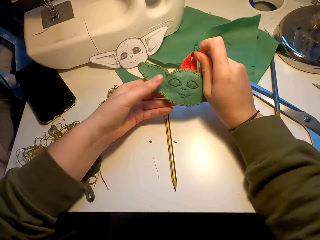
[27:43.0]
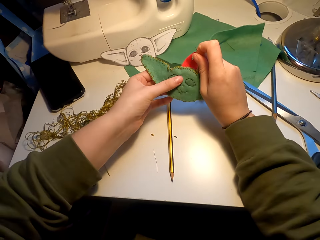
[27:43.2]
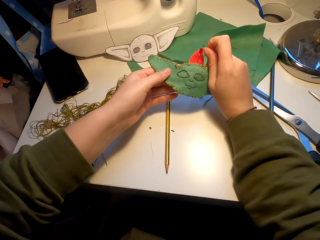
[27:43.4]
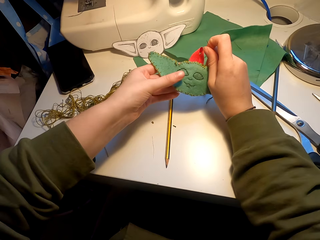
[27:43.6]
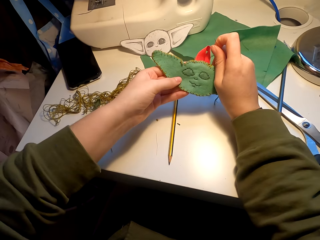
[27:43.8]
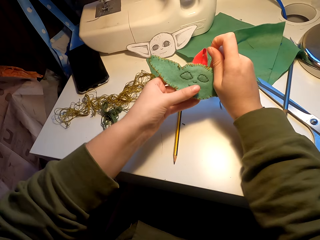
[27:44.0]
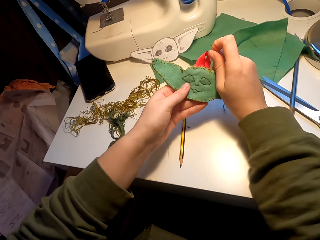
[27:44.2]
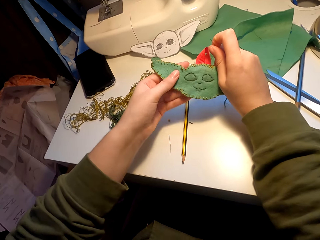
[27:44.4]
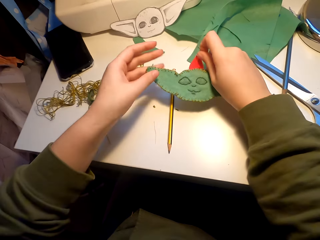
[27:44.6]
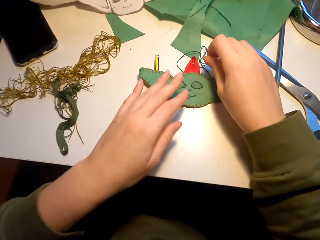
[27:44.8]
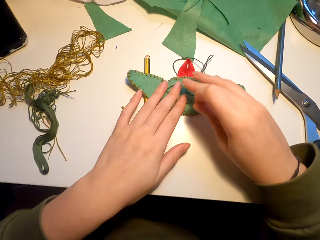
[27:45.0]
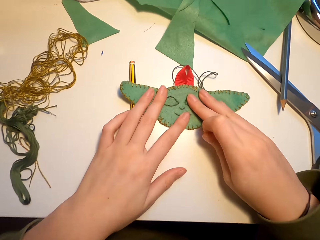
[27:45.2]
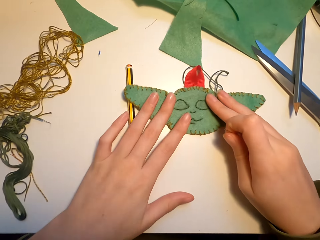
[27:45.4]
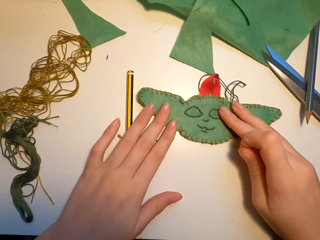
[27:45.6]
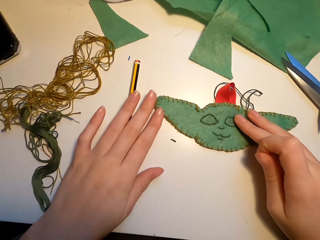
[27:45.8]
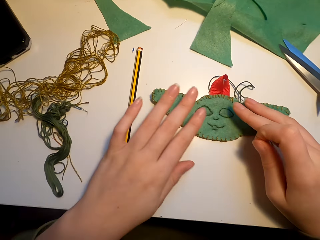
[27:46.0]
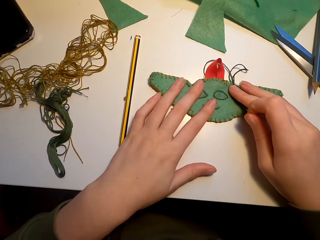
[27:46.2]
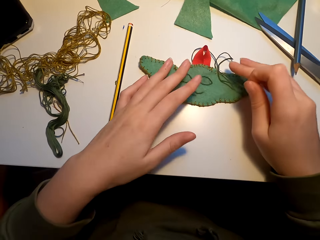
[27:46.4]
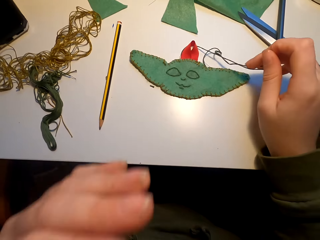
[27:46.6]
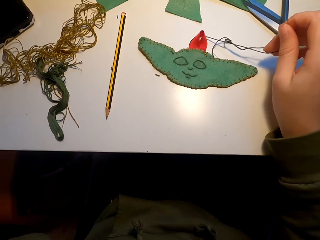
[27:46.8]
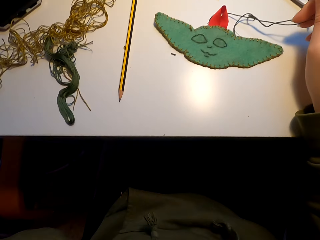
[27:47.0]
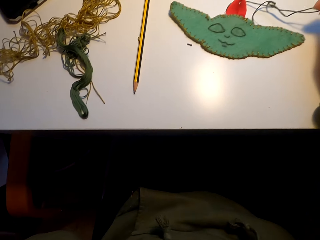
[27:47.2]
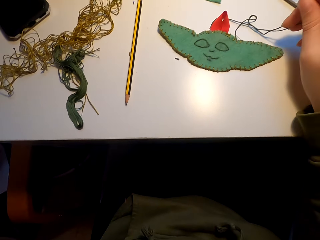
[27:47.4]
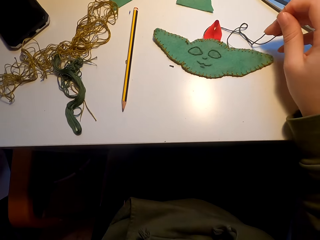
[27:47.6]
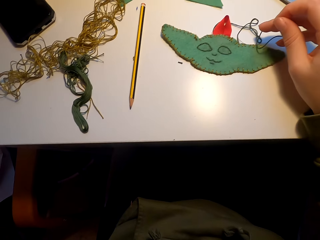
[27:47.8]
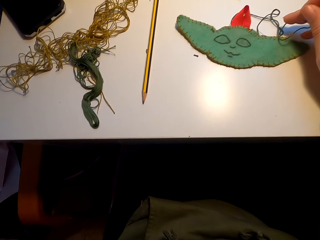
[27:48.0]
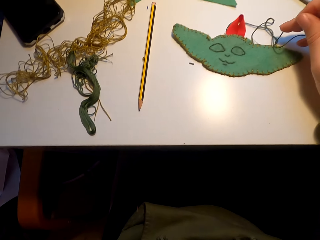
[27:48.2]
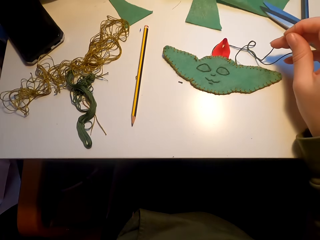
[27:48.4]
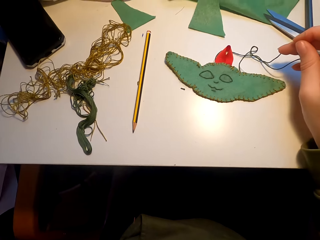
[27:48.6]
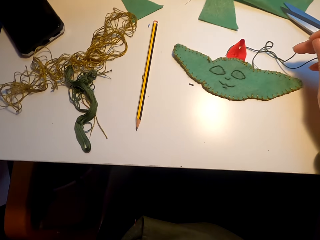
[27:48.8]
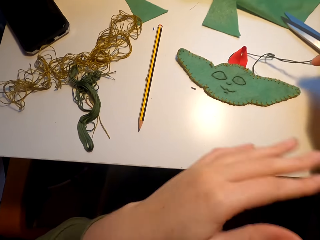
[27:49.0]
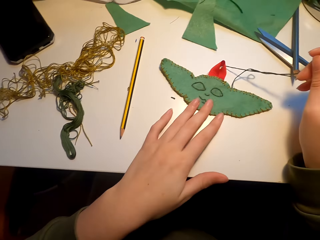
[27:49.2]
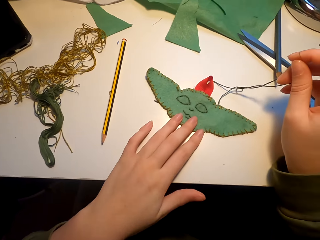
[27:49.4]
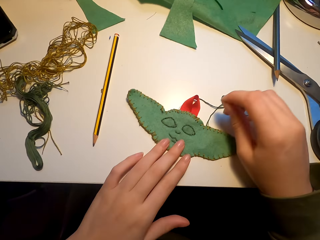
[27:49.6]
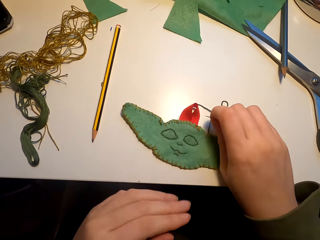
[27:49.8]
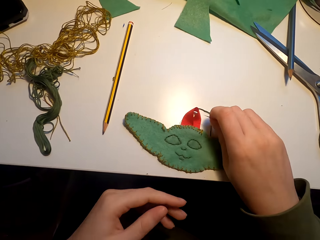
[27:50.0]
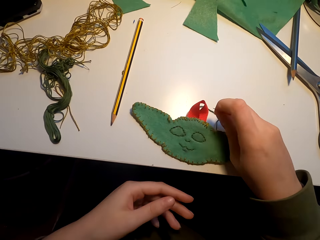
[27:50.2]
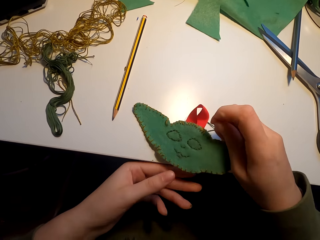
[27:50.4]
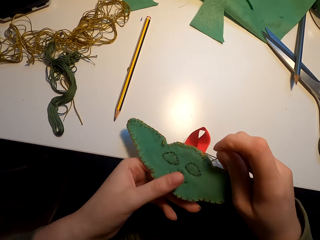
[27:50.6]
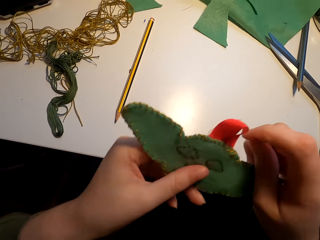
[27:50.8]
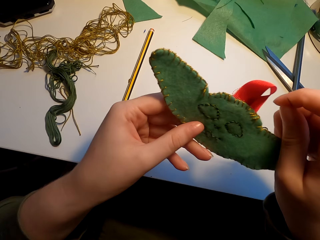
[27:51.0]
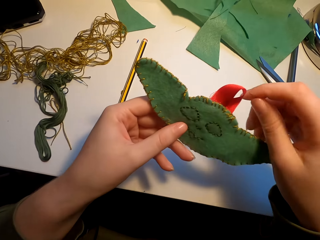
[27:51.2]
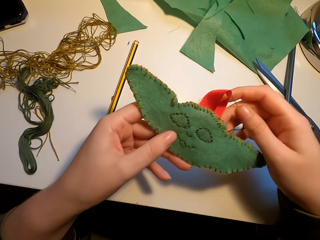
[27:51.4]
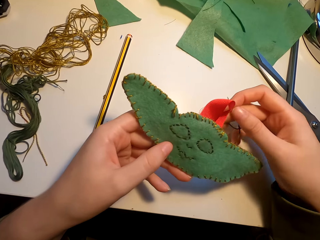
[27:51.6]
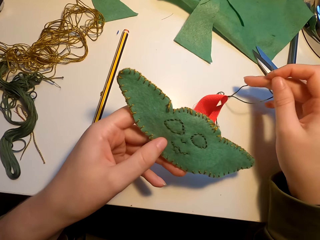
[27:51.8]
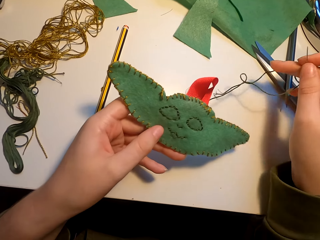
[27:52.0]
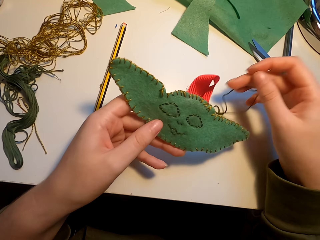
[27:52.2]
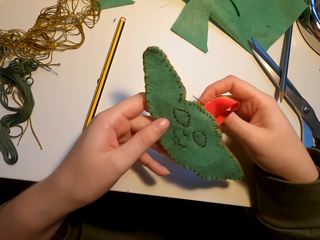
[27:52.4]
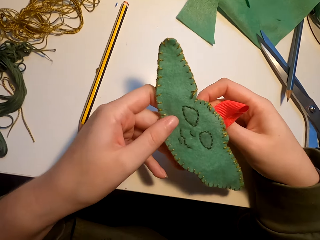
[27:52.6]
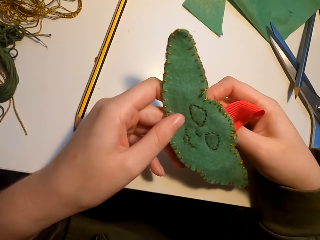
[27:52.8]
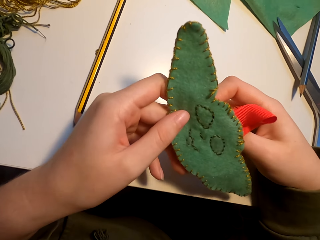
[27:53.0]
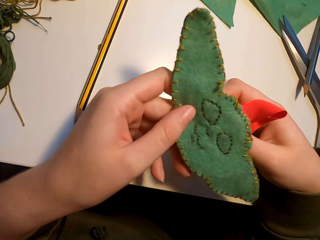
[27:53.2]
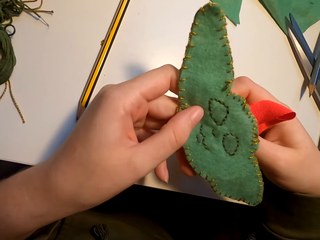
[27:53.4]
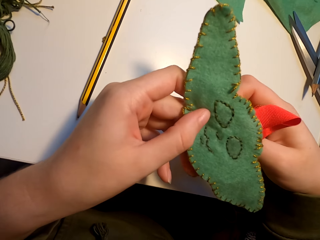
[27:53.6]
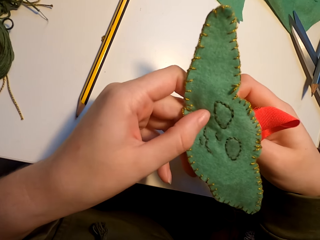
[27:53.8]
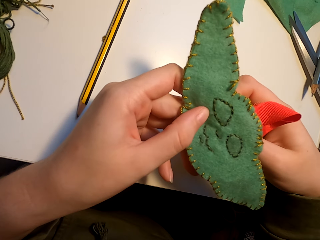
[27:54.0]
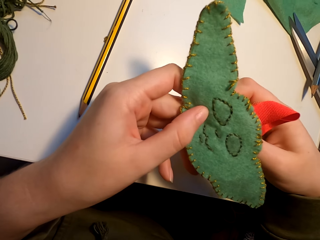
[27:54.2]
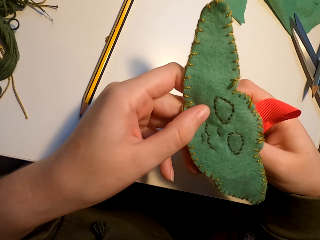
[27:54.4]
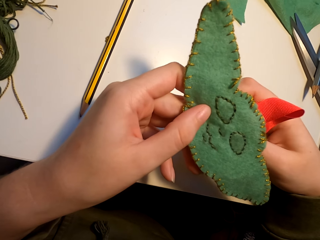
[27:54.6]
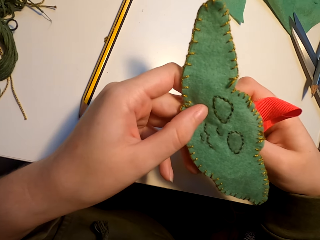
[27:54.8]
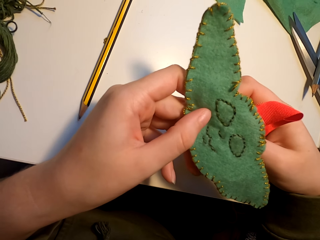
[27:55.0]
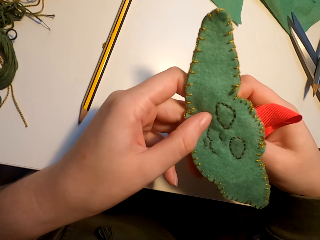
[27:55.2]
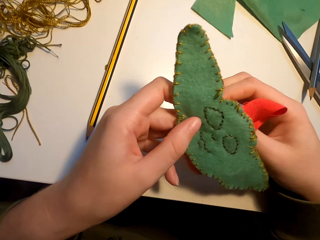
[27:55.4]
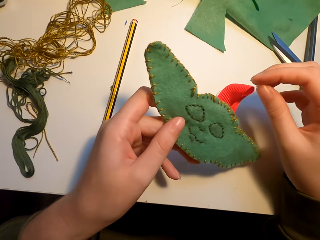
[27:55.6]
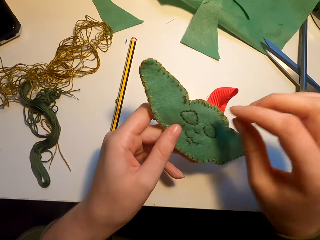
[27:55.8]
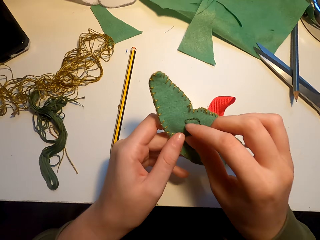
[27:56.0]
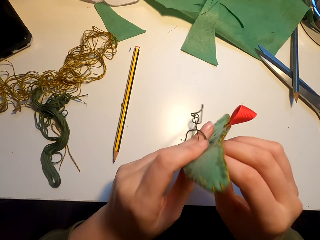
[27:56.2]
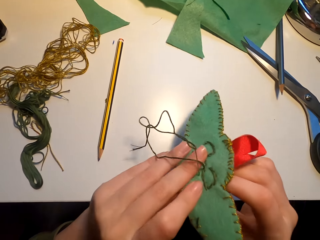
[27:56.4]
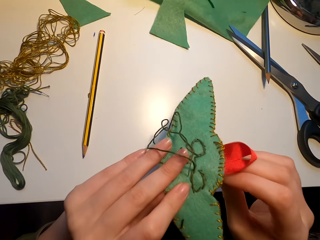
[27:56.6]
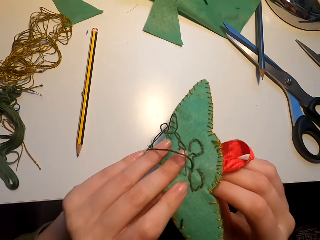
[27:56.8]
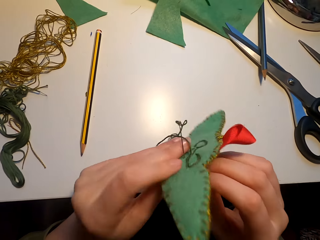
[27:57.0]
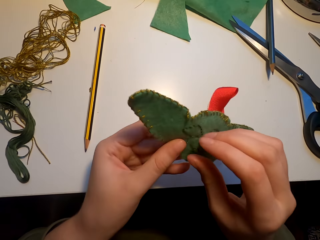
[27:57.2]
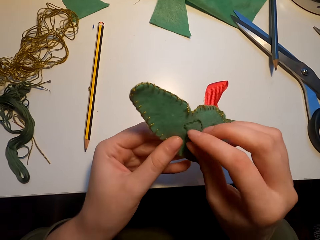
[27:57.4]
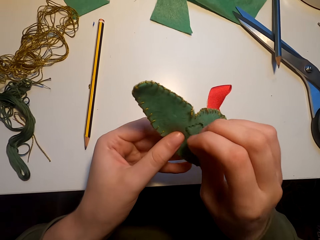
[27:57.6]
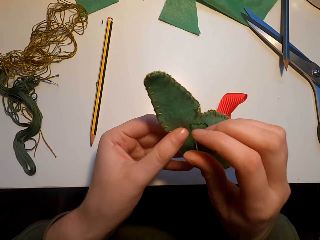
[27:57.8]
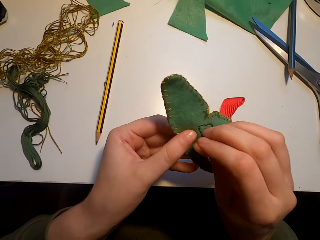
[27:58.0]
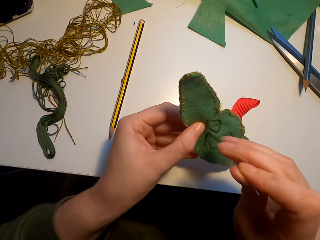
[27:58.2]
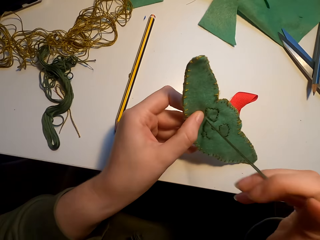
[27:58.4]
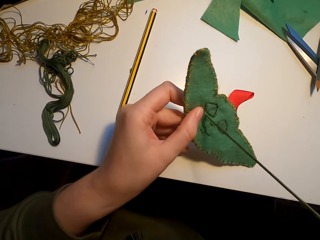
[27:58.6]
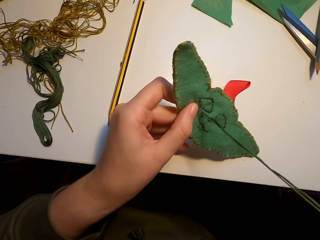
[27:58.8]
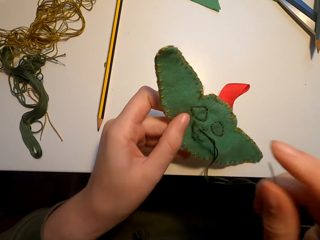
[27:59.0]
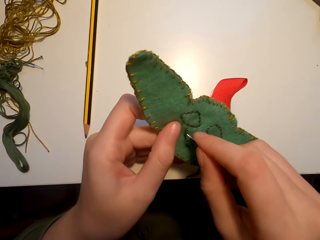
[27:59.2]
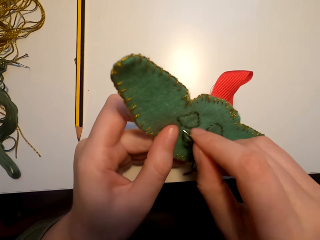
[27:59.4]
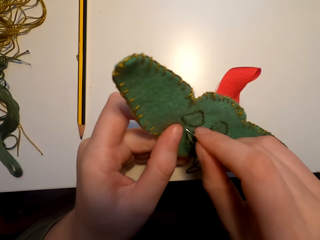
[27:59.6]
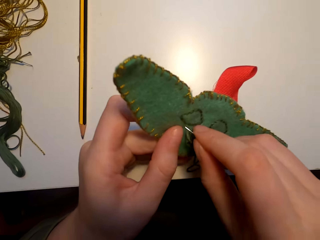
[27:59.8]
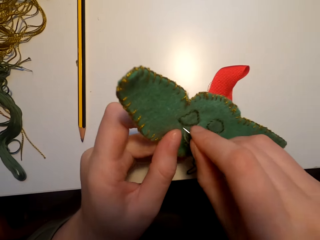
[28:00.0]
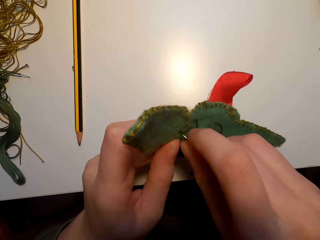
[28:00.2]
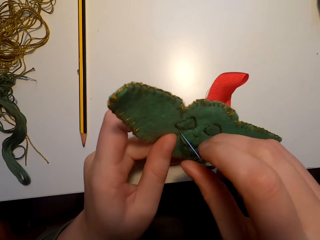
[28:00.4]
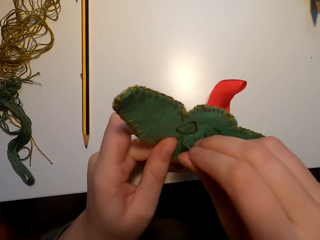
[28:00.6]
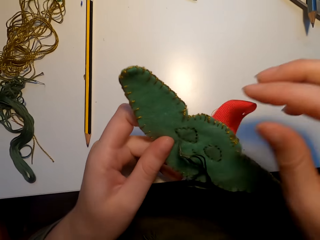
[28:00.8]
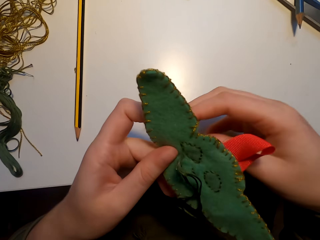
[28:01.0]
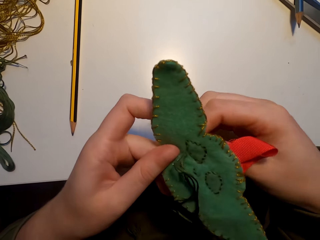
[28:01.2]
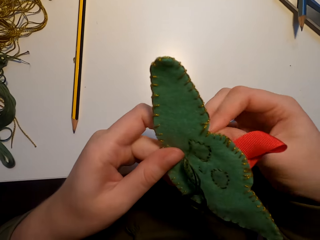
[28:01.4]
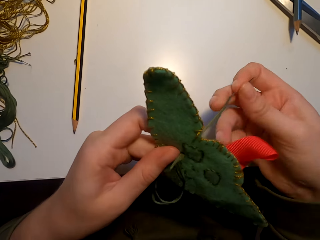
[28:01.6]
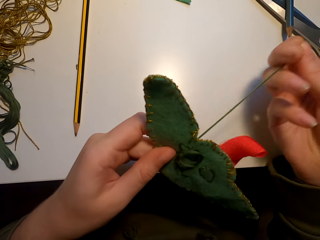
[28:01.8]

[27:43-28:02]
The camera wearer puts the piece of cloth or decoration material on the table. They touch the decoration material. They pick up the piece of cloth. They hold the decoration material. They sew the piece of cloth with a needle and a thread. They knit the decoration material.
